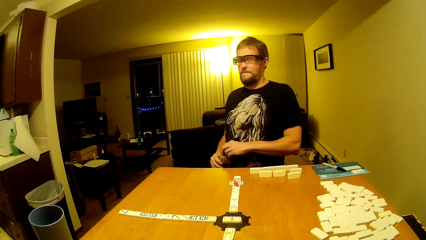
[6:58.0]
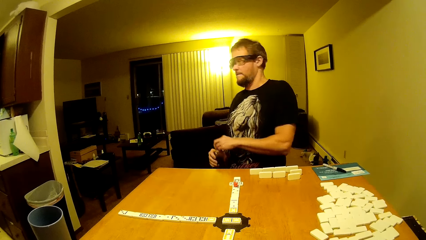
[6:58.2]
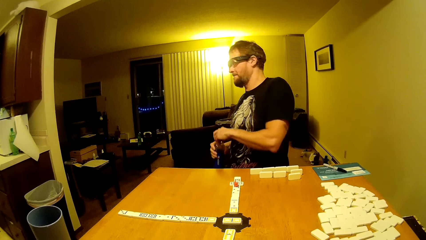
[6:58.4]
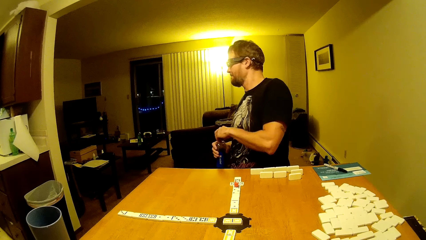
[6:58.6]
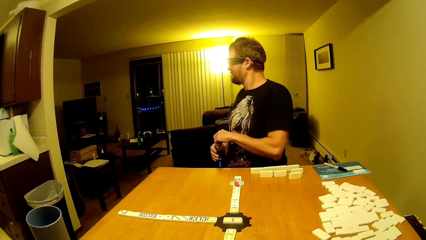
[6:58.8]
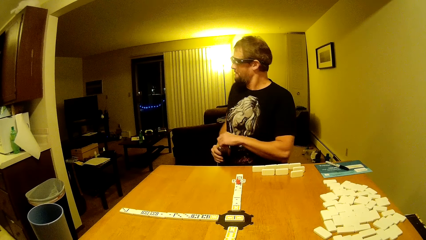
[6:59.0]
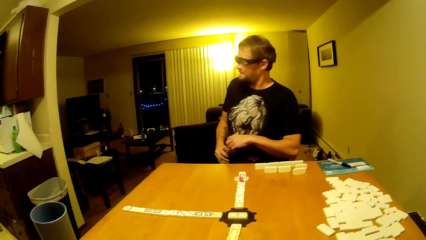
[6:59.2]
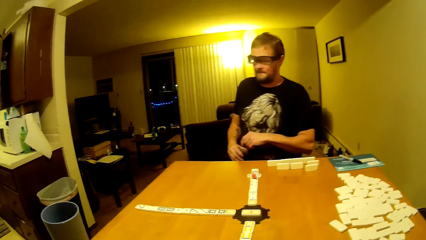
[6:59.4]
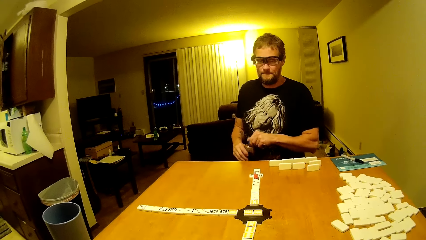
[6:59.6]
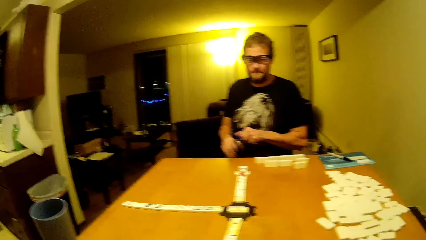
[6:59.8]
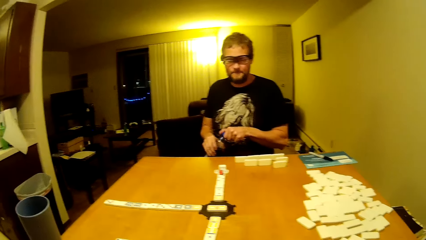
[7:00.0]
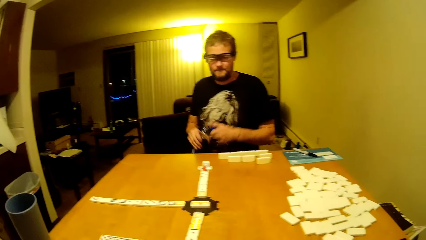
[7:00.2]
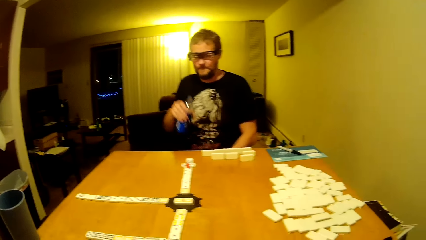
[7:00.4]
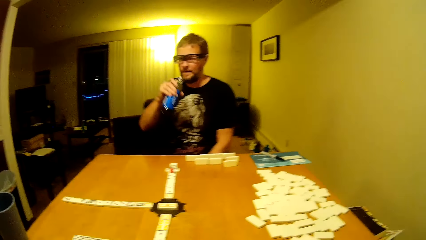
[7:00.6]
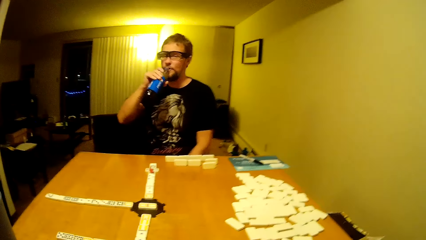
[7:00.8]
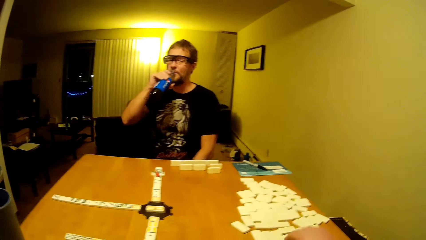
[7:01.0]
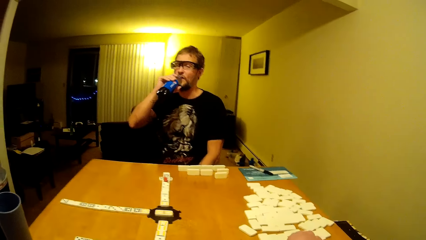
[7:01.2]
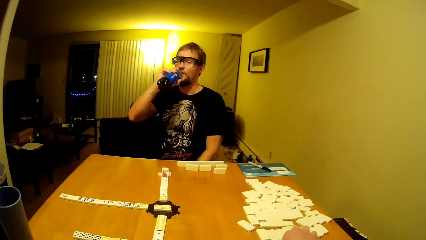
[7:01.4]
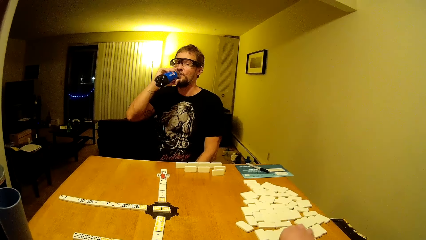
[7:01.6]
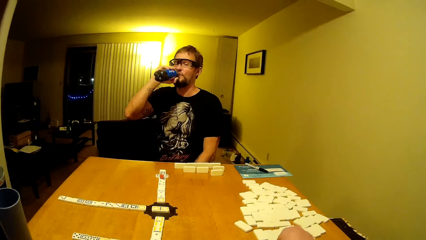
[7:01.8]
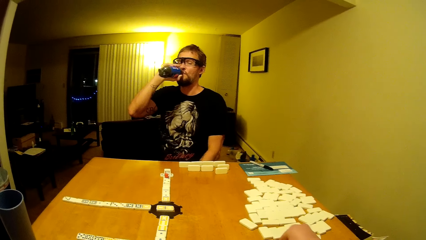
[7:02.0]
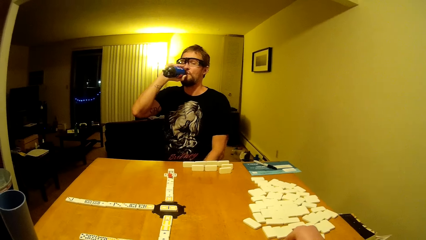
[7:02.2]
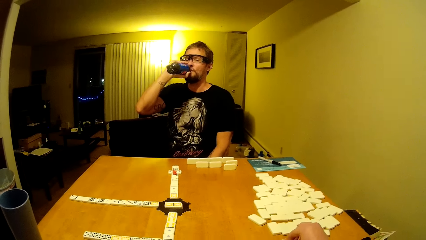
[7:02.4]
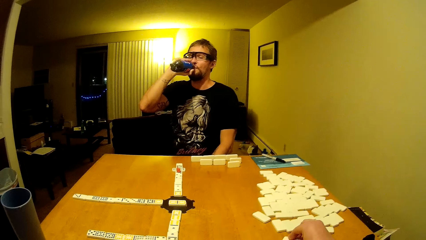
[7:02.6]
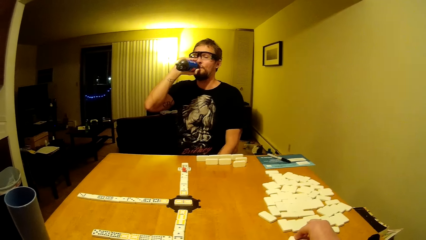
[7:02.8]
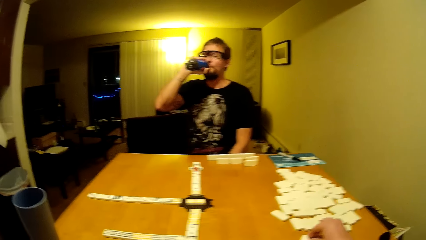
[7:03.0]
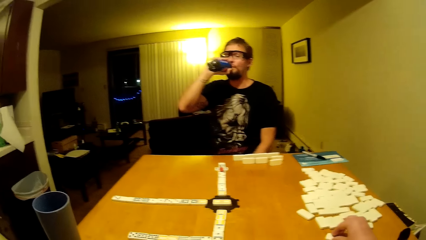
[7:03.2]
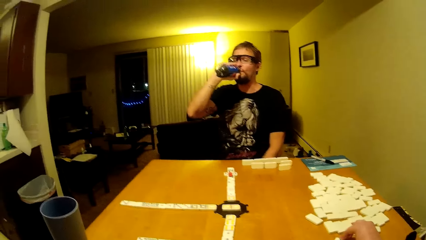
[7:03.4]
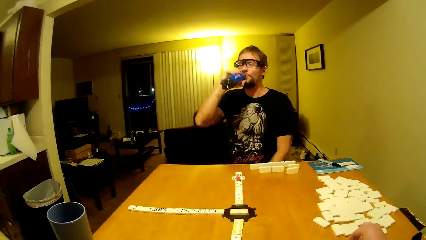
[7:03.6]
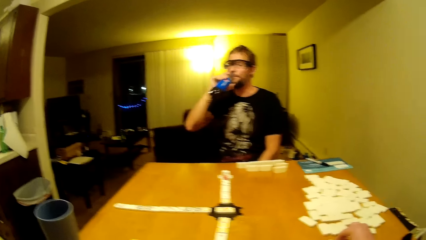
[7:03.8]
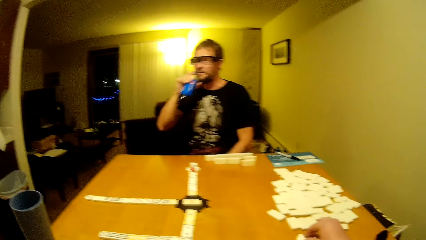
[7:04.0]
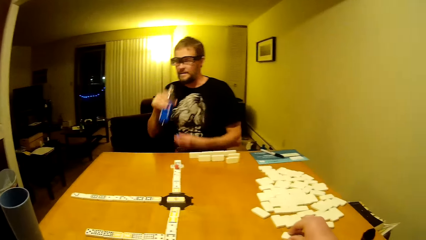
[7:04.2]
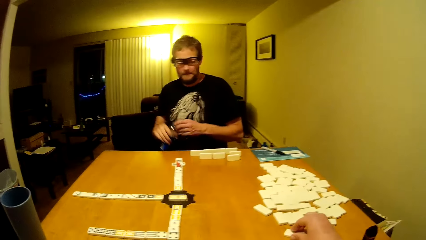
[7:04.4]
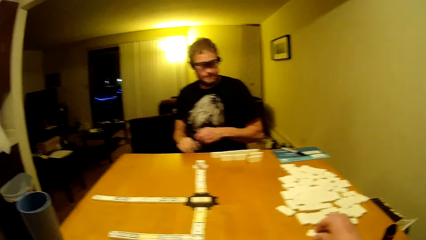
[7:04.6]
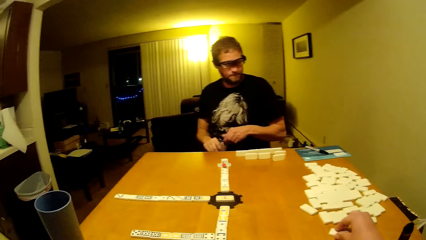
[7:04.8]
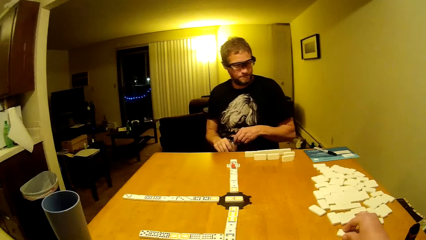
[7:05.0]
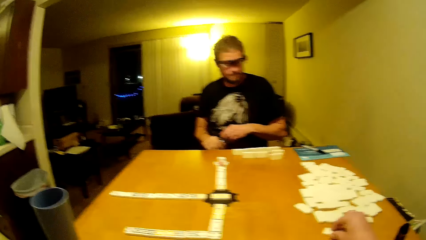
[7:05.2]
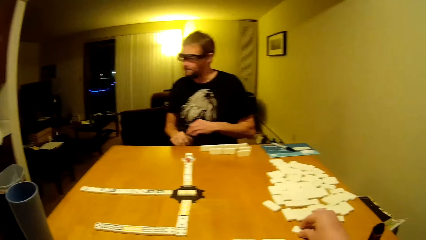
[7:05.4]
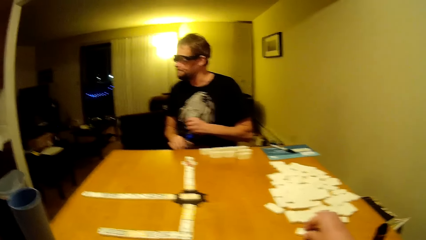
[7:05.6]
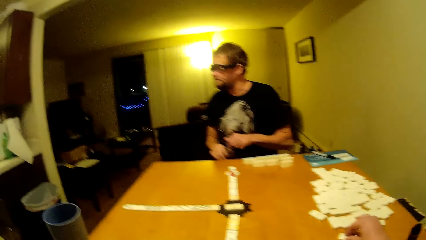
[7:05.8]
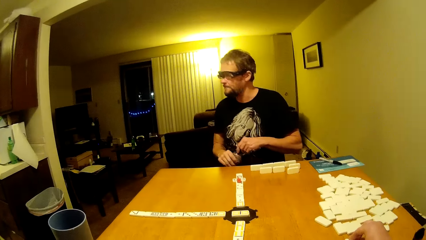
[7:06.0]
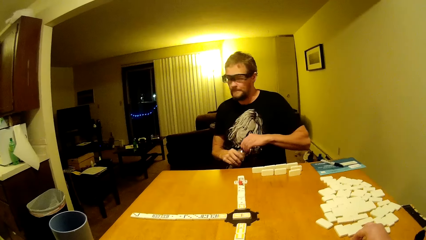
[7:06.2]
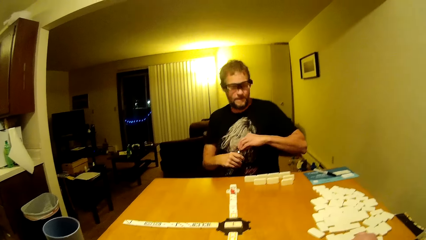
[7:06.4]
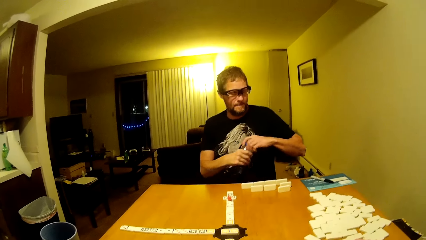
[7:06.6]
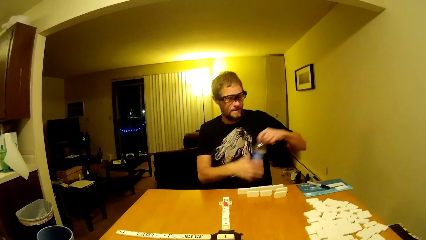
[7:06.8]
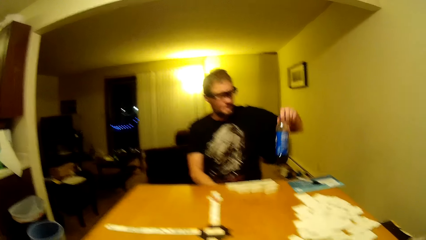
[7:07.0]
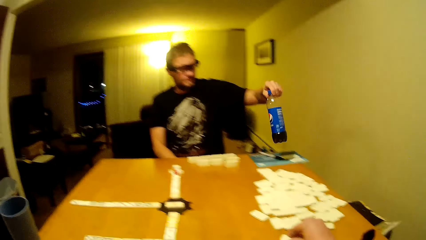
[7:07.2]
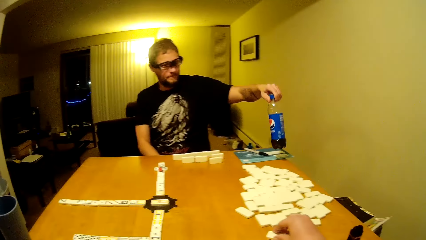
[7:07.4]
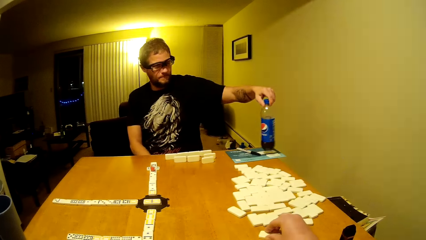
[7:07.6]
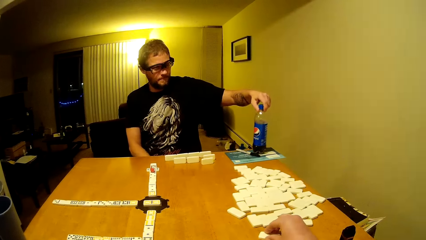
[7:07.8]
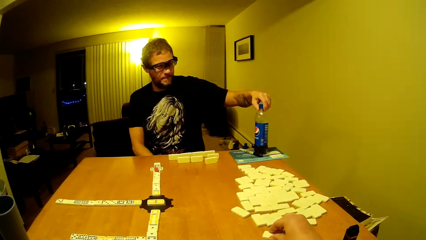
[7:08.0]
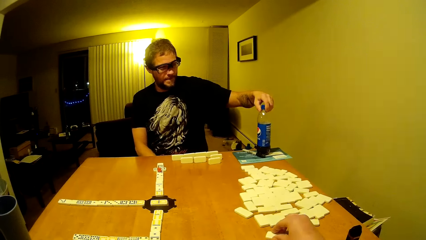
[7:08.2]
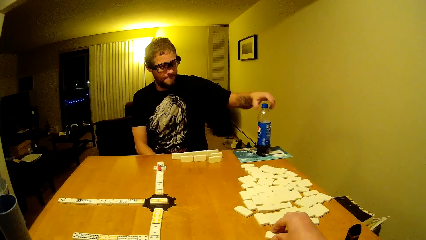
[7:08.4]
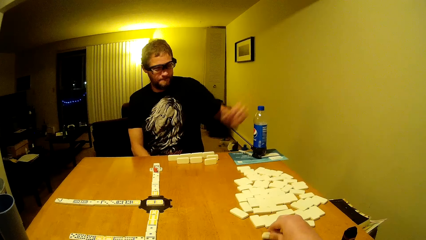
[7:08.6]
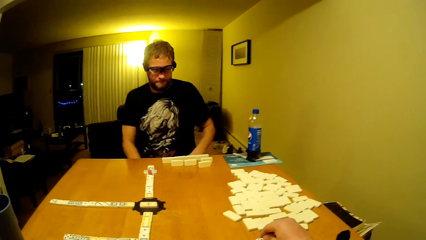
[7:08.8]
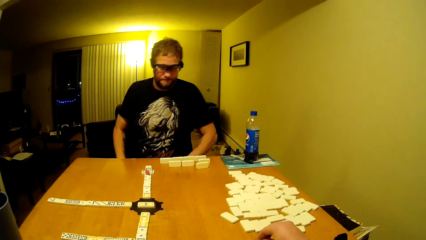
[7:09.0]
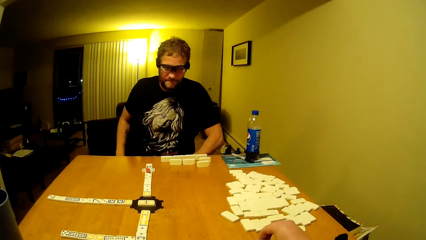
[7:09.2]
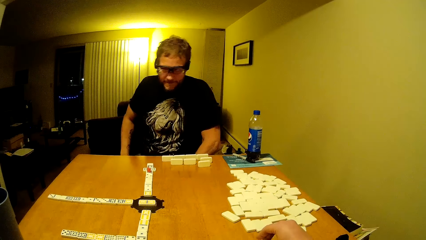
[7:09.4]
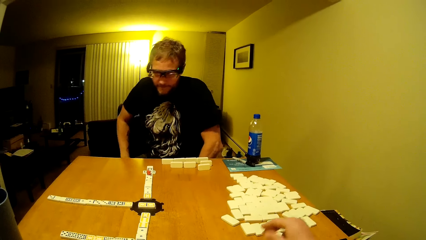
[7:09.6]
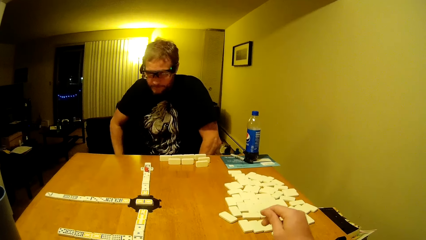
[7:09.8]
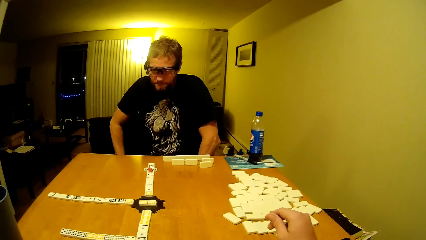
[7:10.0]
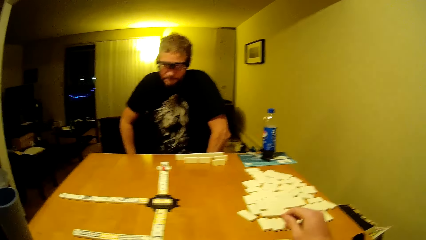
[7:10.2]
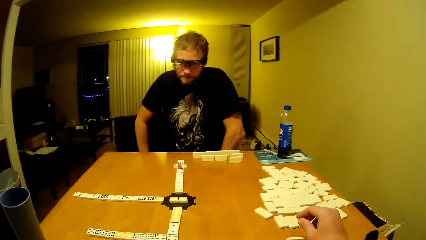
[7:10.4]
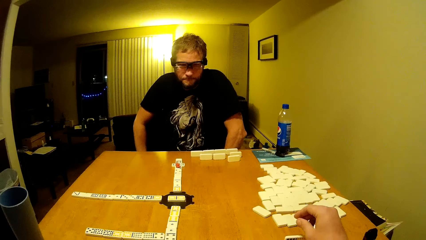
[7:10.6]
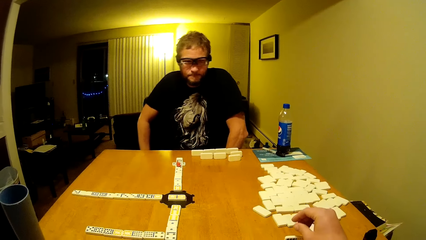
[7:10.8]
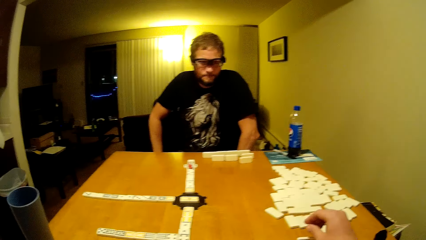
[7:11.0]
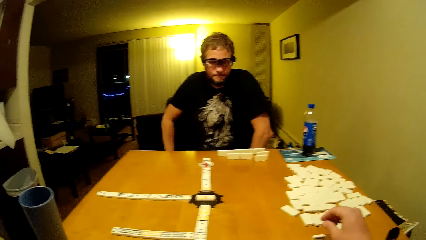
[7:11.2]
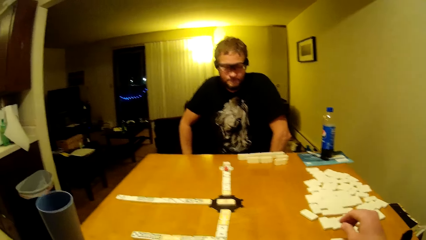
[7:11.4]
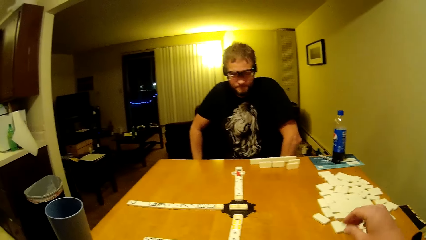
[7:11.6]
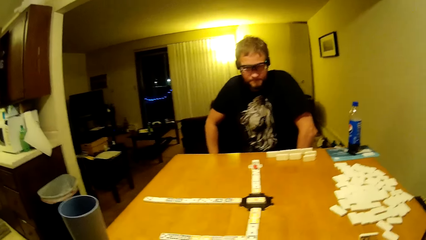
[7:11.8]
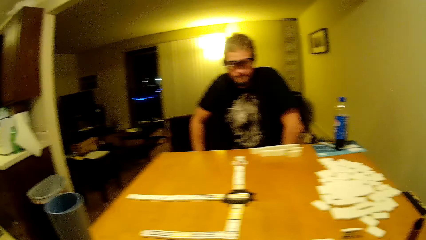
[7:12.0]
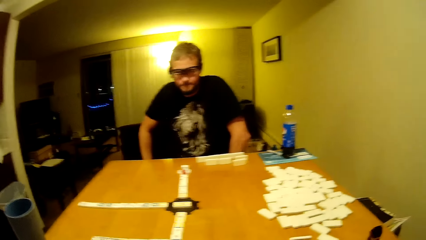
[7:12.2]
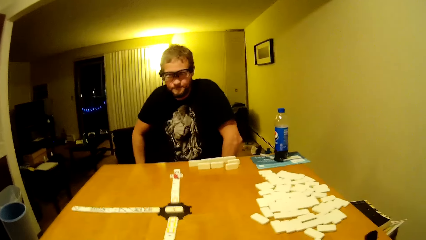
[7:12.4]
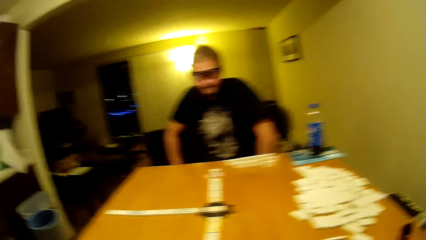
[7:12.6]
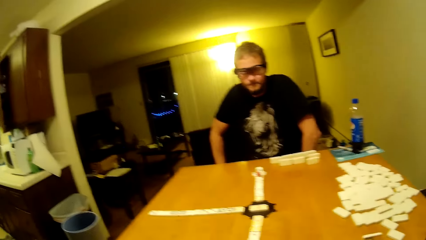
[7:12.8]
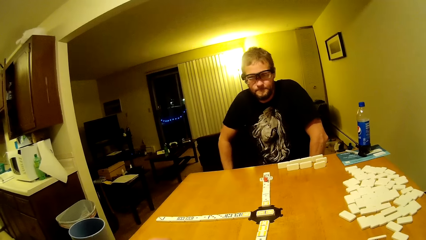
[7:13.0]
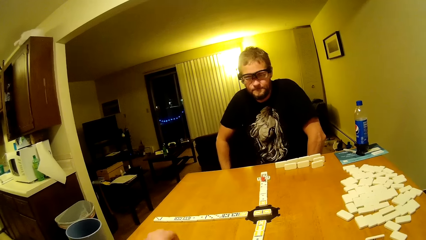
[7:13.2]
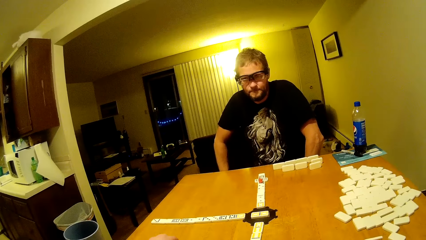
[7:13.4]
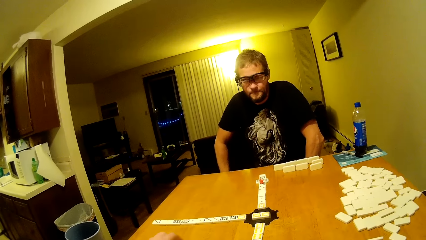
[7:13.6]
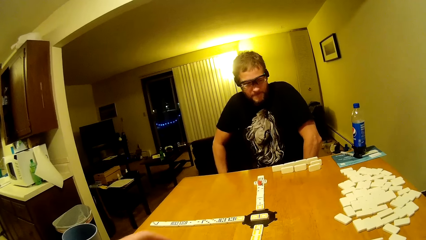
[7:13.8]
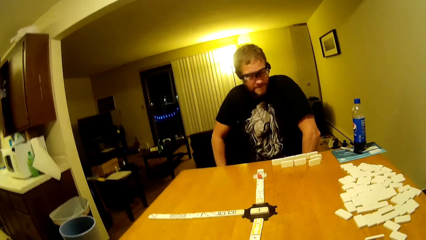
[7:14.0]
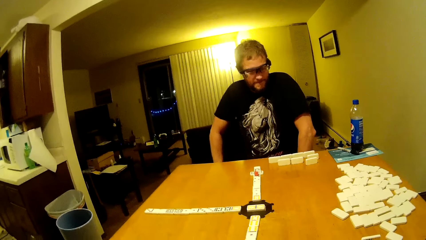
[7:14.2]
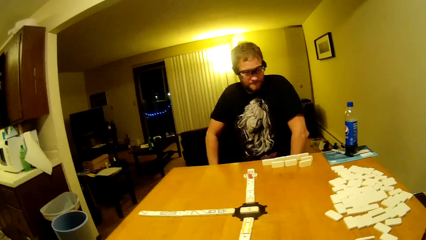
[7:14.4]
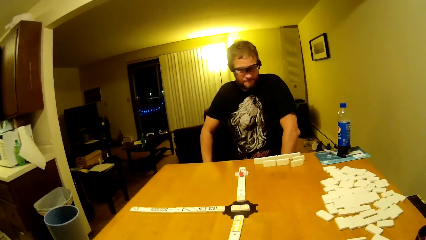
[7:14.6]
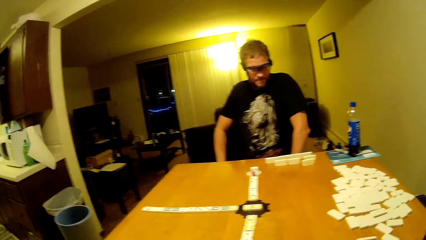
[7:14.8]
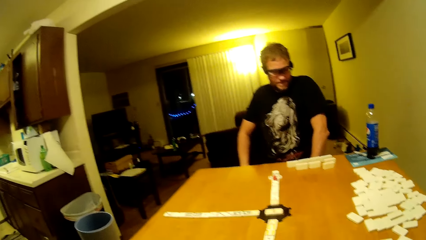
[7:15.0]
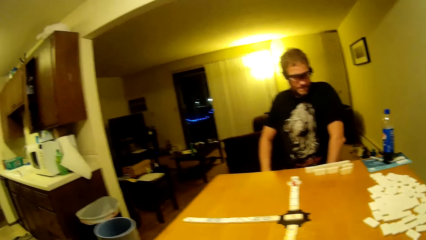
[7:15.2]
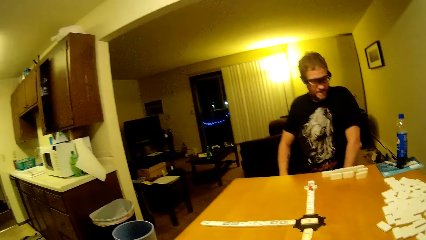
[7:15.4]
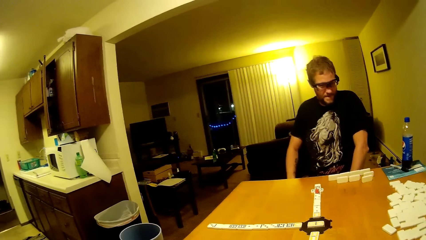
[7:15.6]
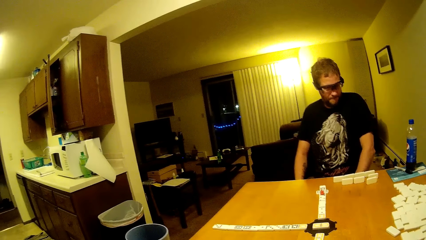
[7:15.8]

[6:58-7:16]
A man stretches. The man drinks the juice or water. The man drinks the soda, closes the soda, puts the soda down and puts his hands down. The camera wearer plays the dominoes.
